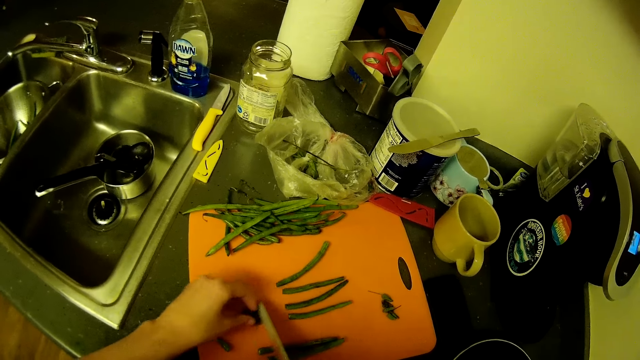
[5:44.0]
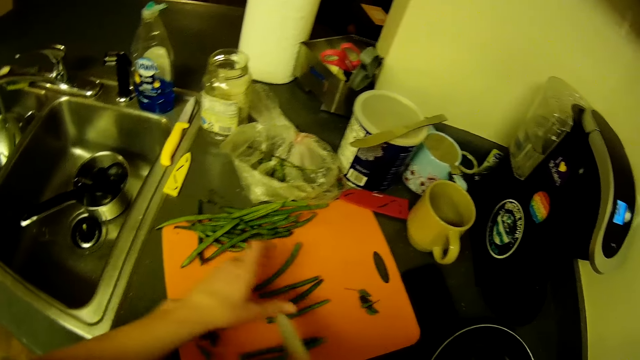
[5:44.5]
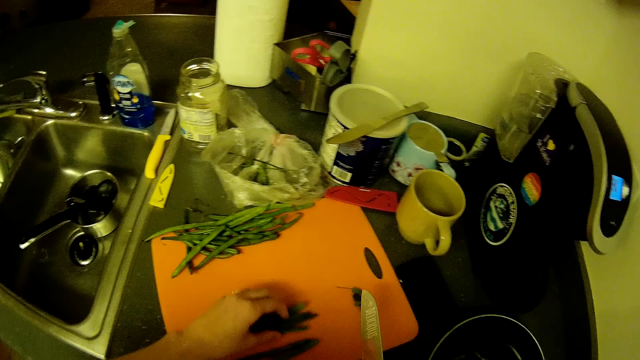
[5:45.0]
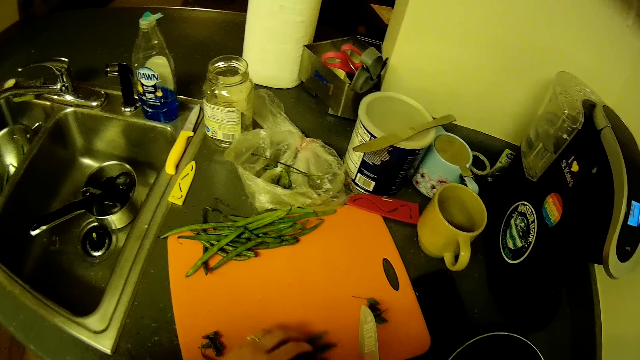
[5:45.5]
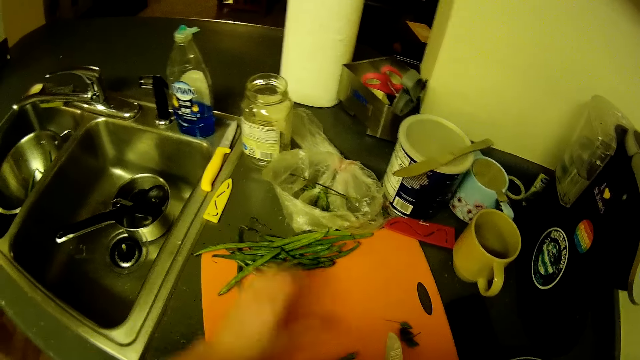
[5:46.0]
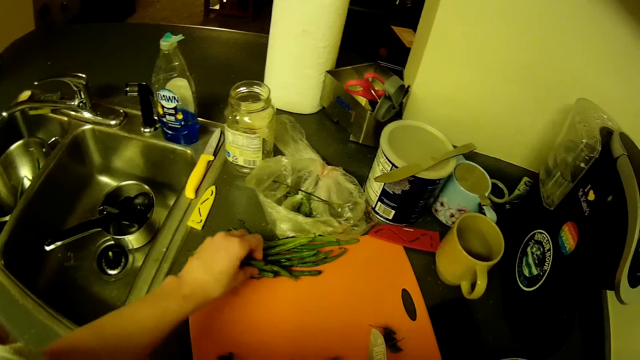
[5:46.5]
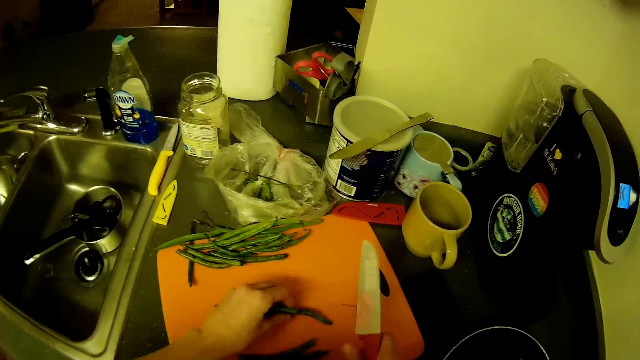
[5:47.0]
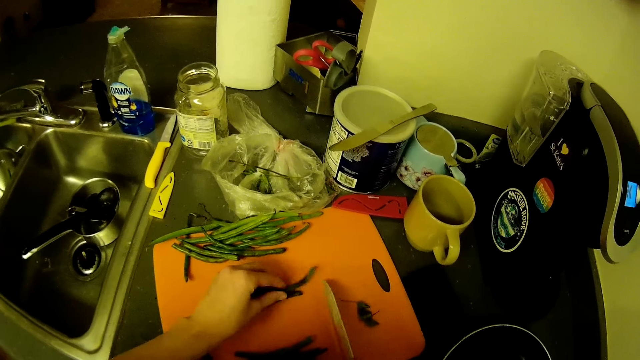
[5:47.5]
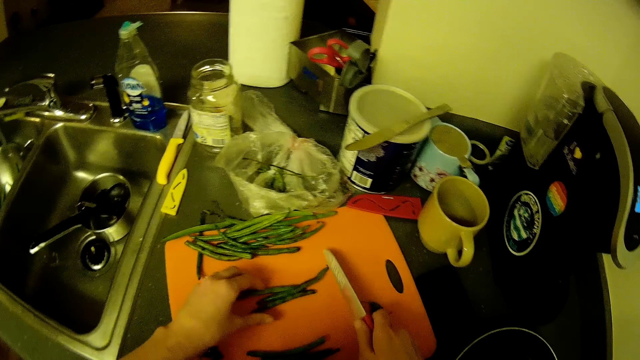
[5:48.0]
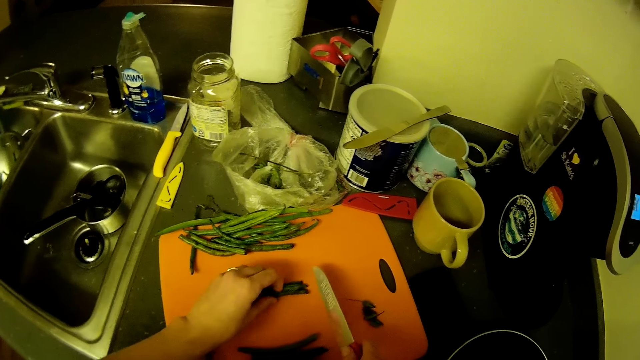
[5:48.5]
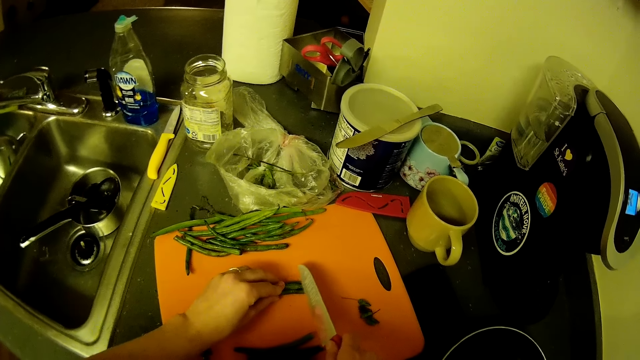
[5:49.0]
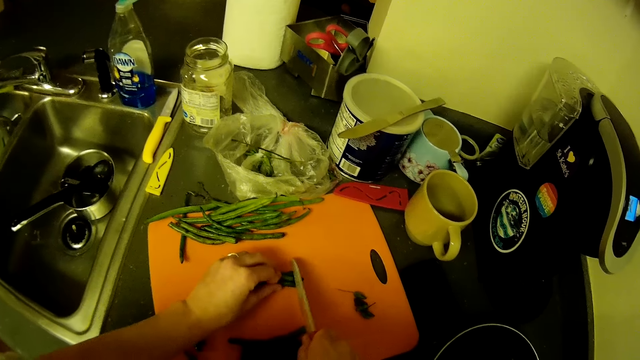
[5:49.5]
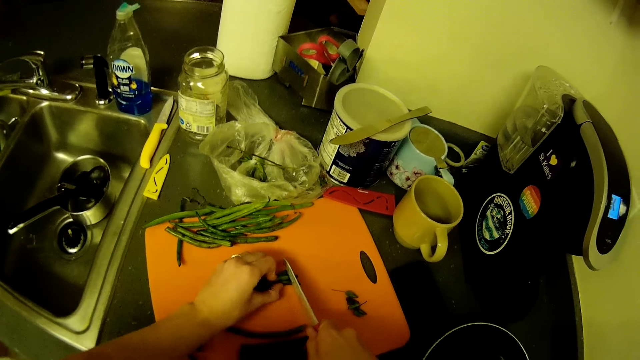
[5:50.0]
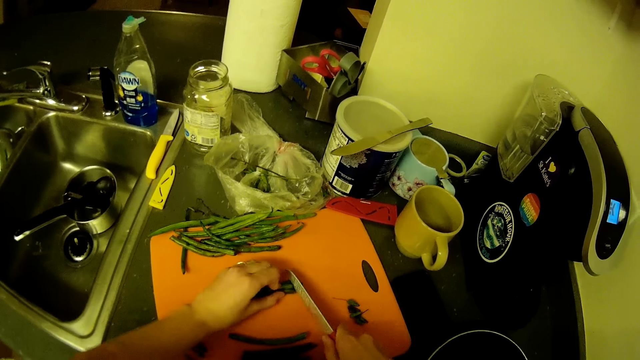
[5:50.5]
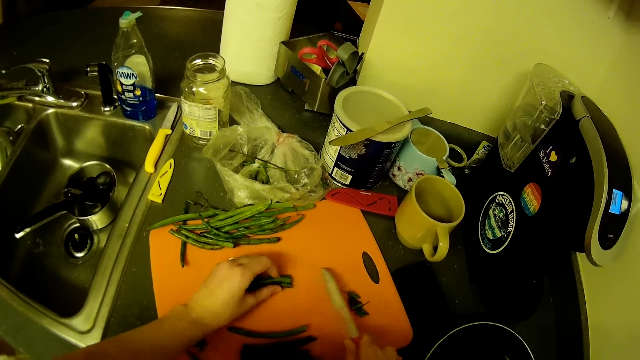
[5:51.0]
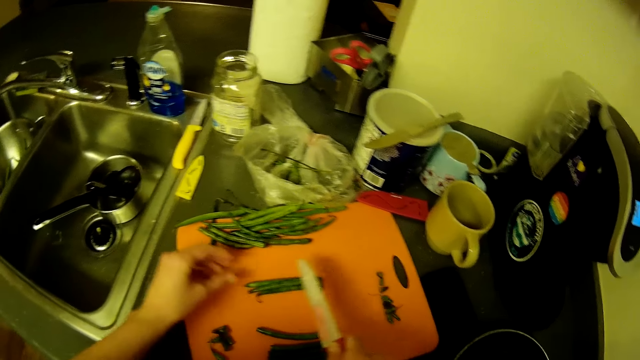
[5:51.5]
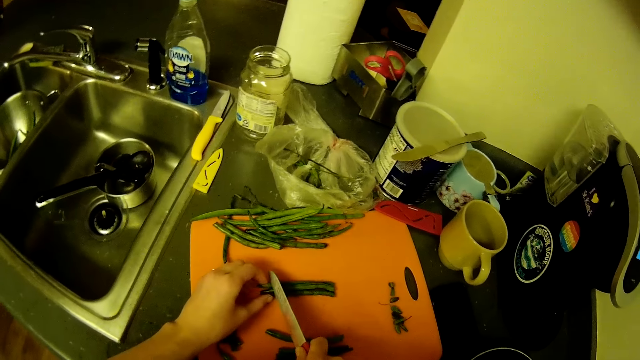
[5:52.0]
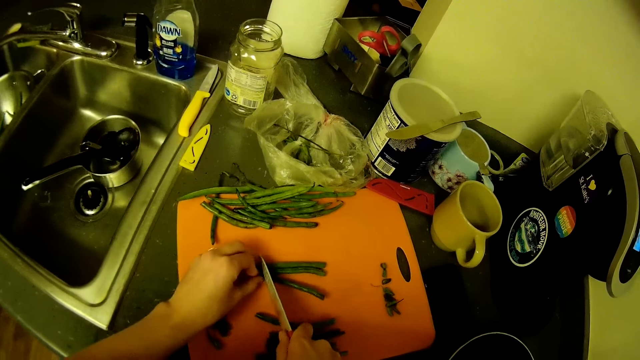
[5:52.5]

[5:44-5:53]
The camera wearer moves the green beans on the chopping board. She picks green beans from the chopping board with her left hand. She aligns the green beans. She cuts the green bean edges on the chopping board with the knife.

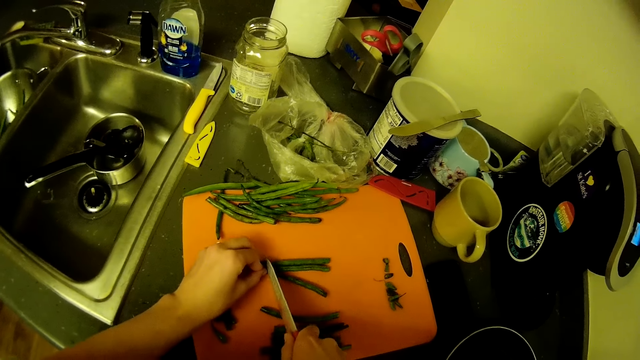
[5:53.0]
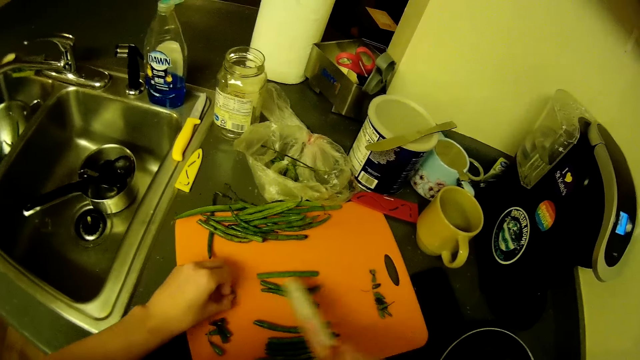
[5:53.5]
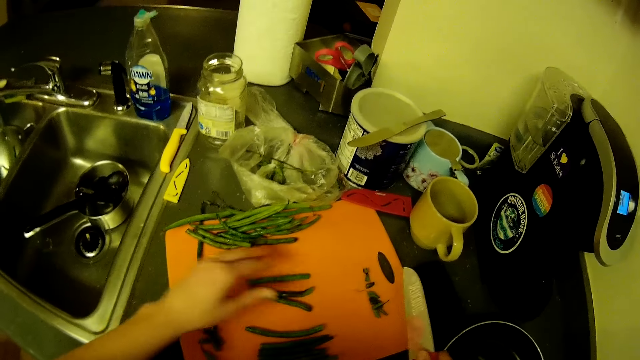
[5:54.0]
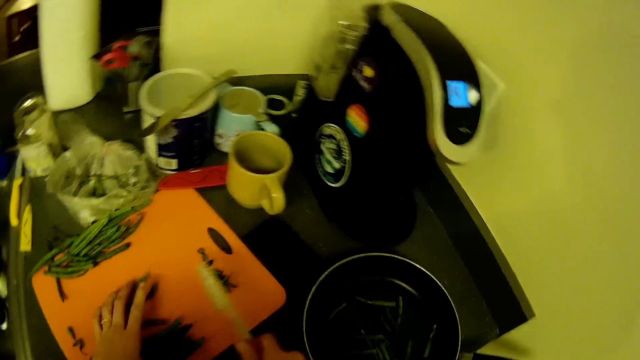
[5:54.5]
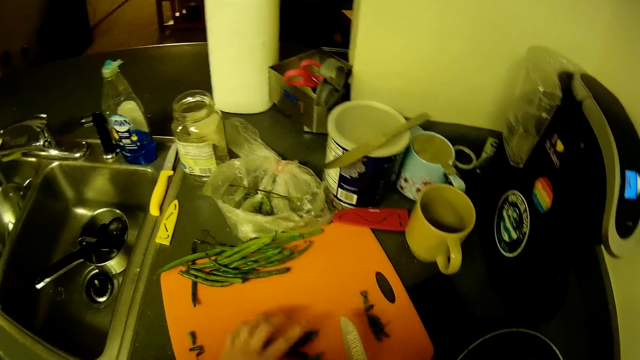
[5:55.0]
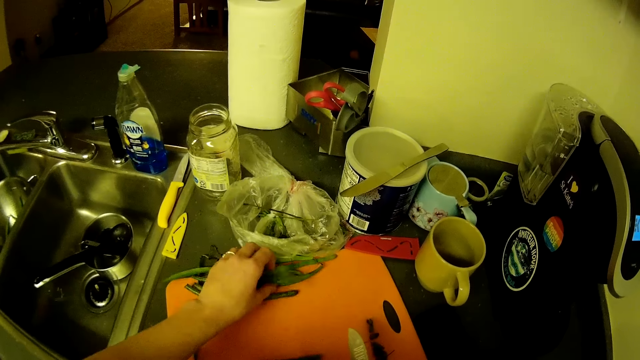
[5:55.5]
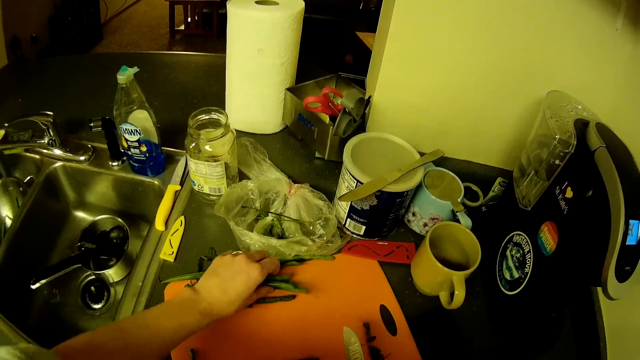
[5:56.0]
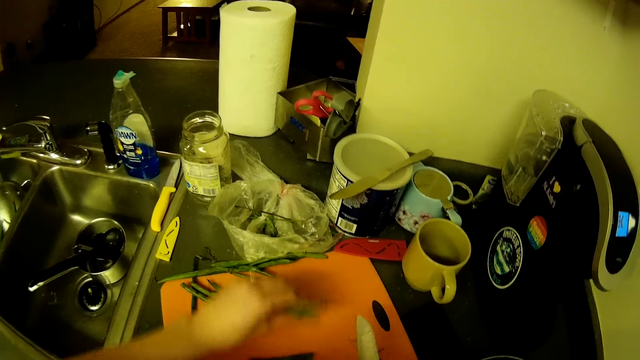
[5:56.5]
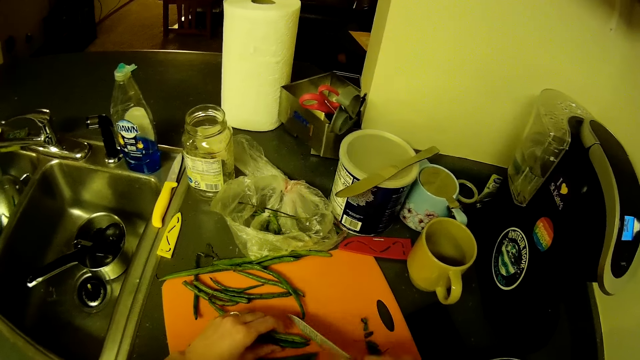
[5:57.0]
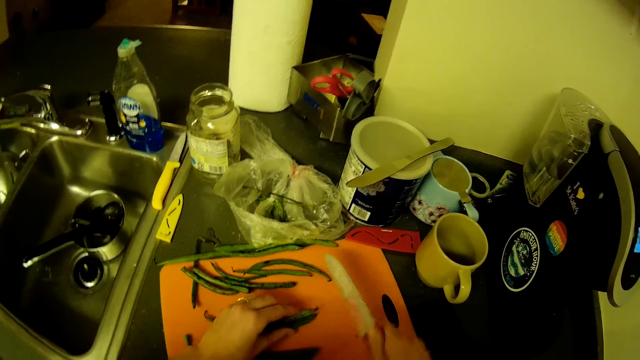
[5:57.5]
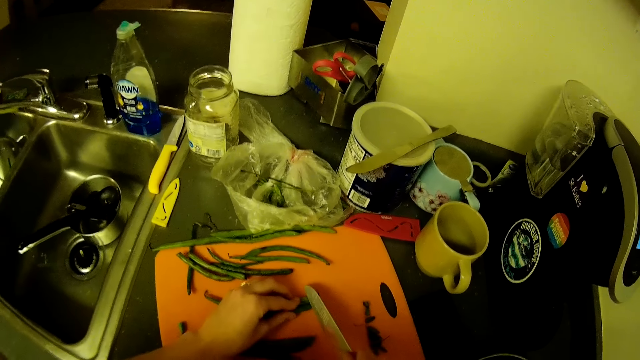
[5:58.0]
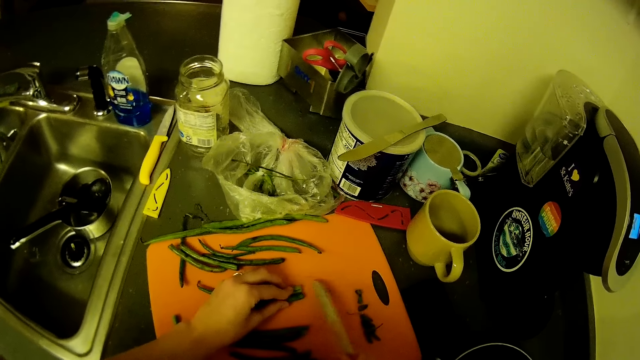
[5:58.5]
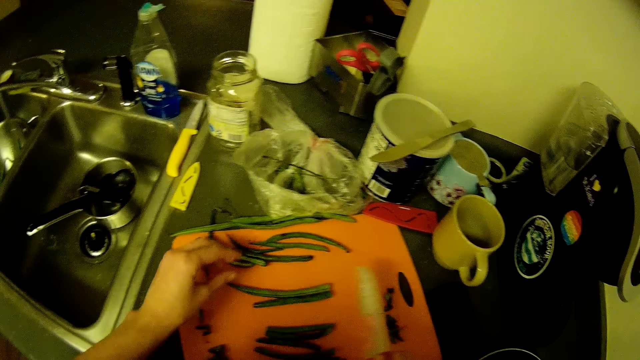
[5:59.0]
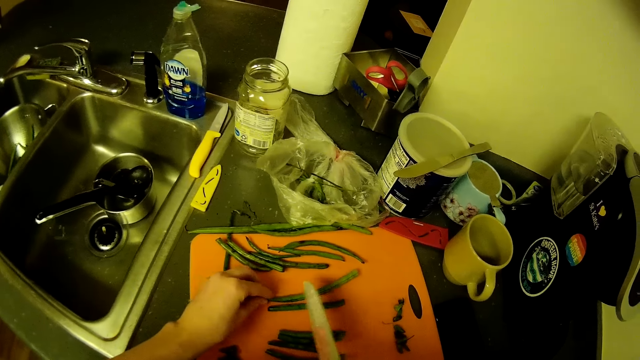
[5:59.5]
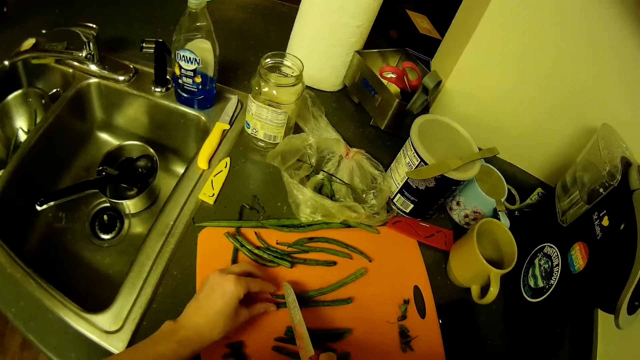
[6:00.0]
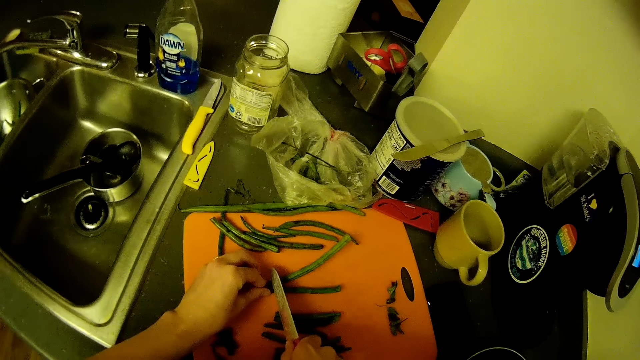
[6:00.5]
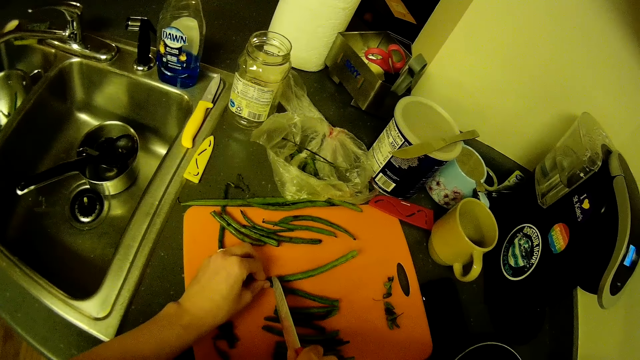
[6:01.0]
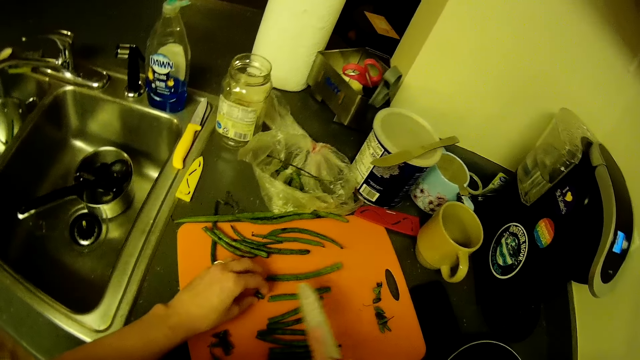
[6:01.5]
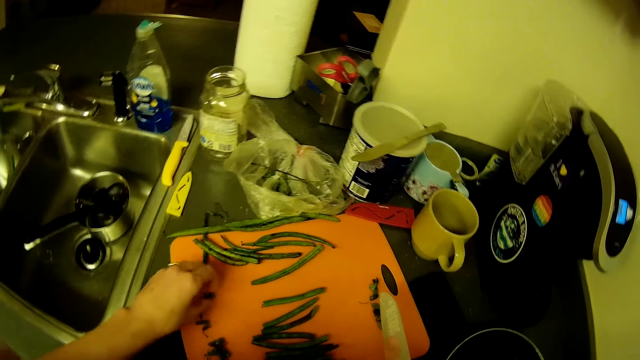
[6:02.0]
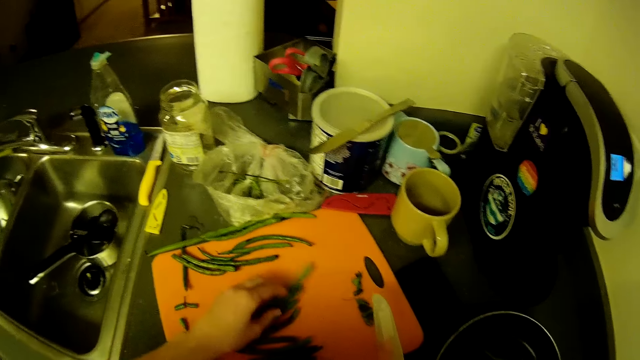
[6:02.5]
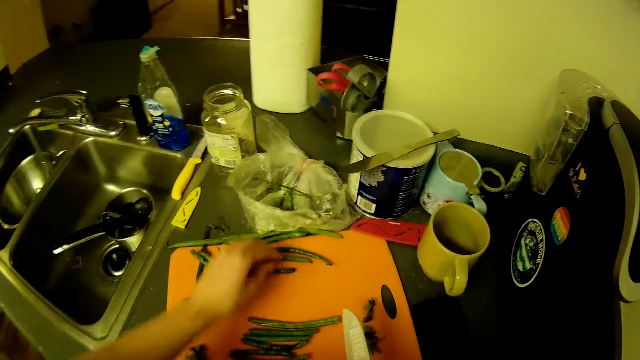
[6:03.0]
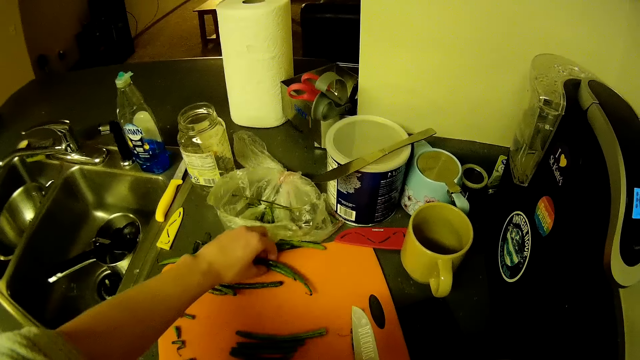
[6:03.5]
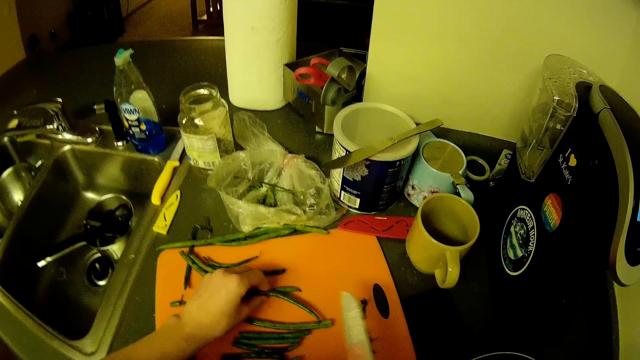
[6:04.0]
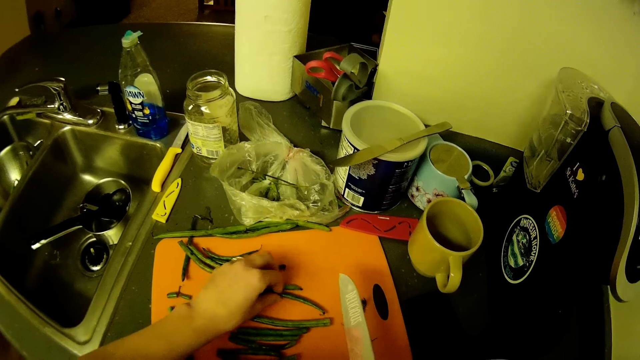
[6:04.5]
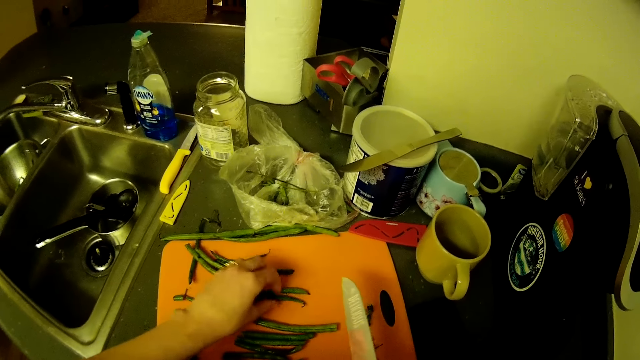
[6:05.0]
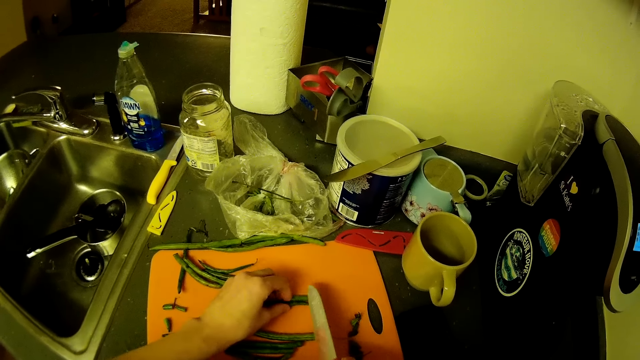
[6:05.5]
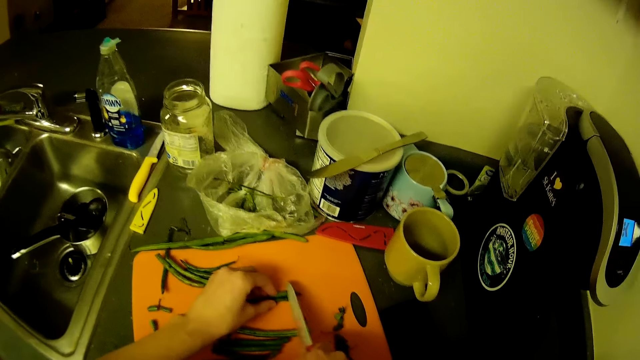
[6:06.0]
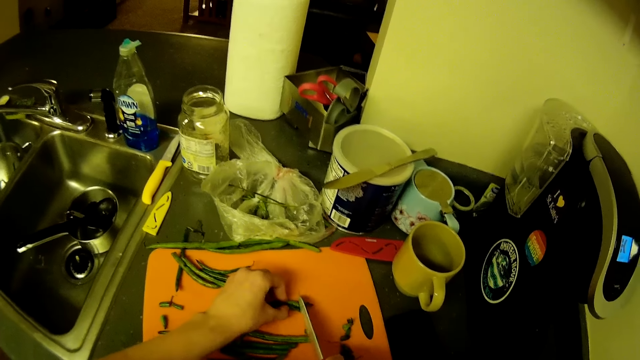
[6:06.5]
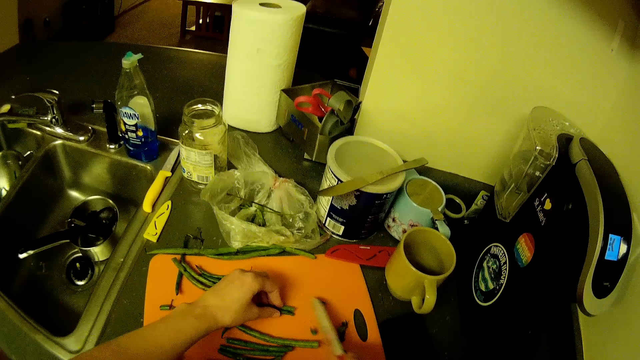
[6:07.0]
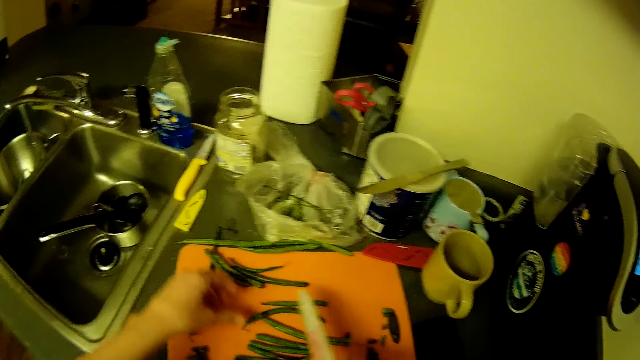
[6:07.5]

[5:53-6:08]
The camera wearer moves the green beans on the chopping board. She picks green beans from the chopping board with her left hand. She places the green beans on the chopping board. She cuts the green bean edges on the chopping board with the knife. She picks green beans from the chopping board with her left hand. She aligns the green beans. She cuts the green bean edges on the chopping board with the knife.
